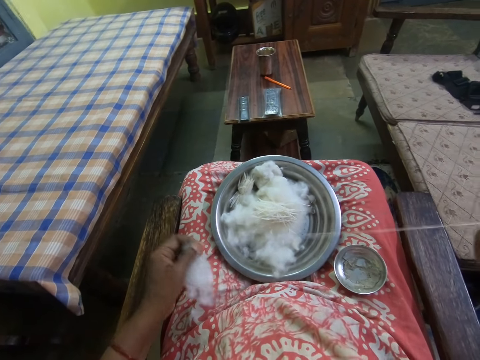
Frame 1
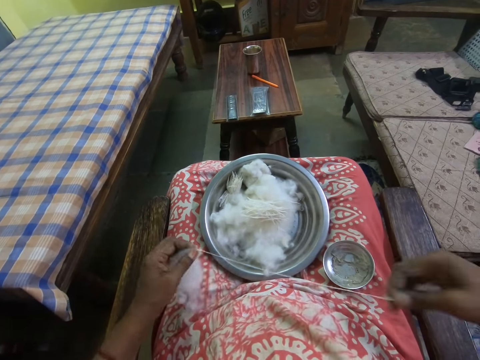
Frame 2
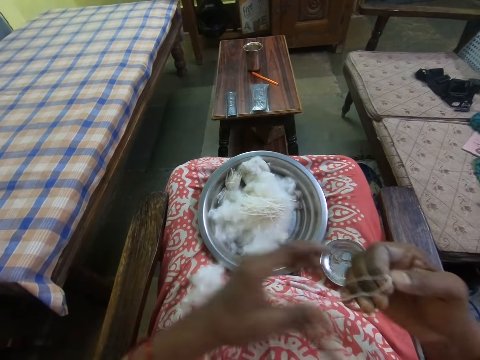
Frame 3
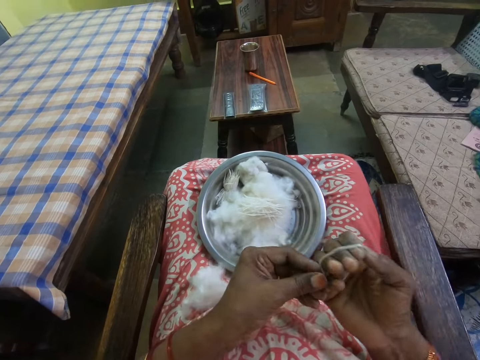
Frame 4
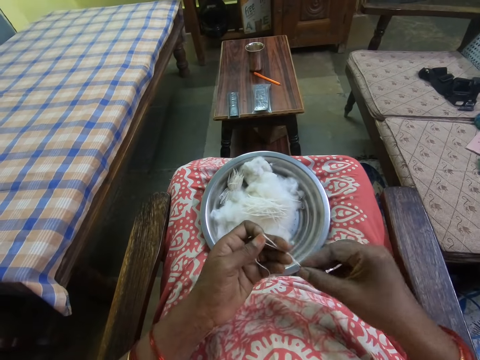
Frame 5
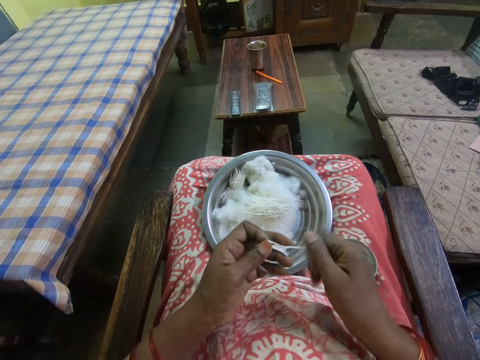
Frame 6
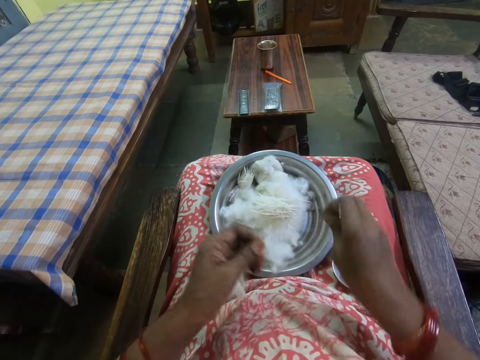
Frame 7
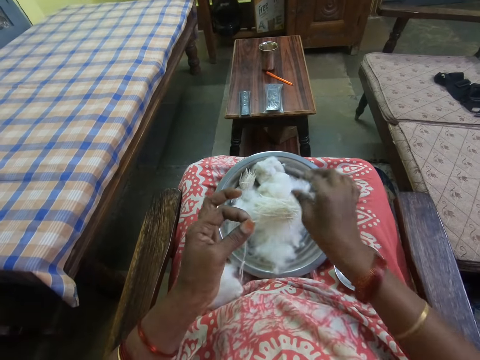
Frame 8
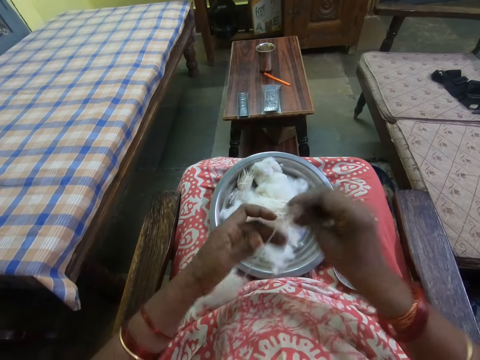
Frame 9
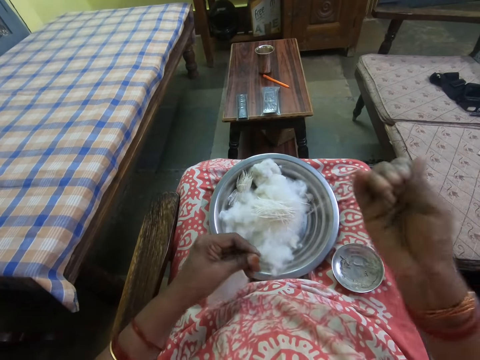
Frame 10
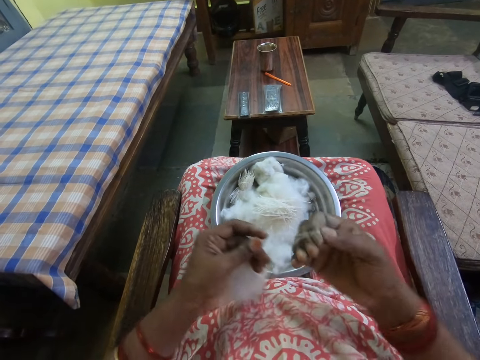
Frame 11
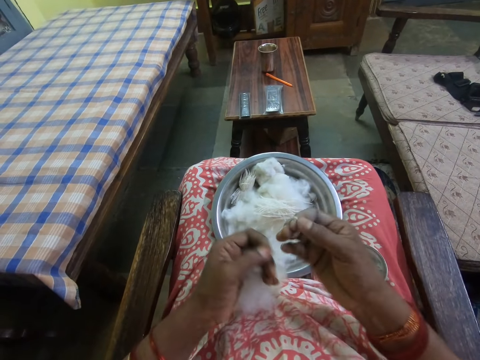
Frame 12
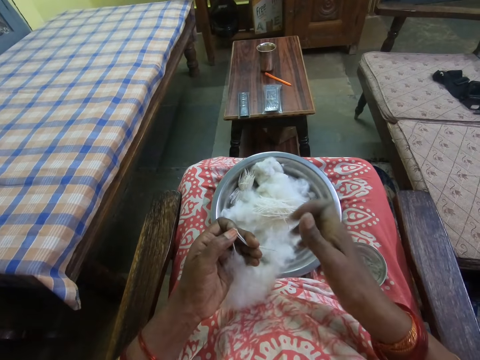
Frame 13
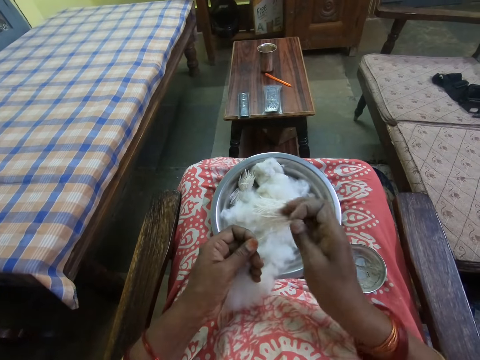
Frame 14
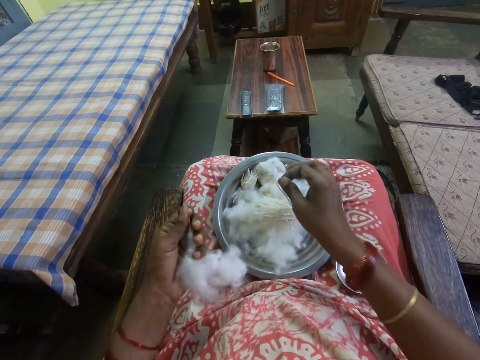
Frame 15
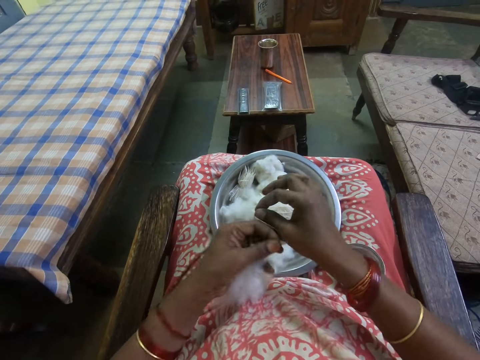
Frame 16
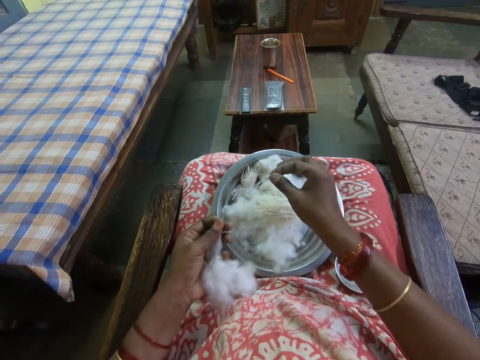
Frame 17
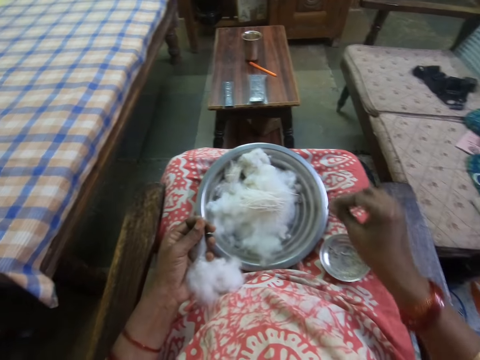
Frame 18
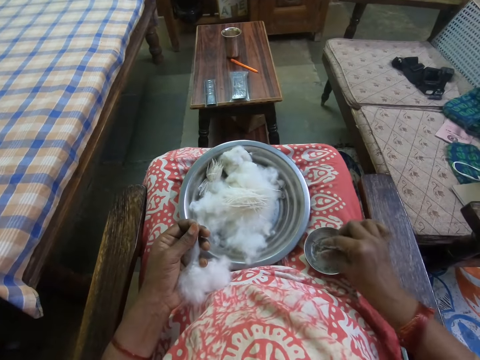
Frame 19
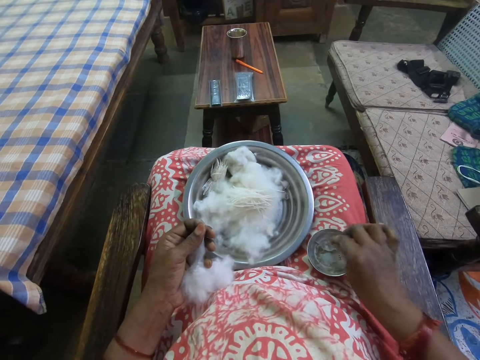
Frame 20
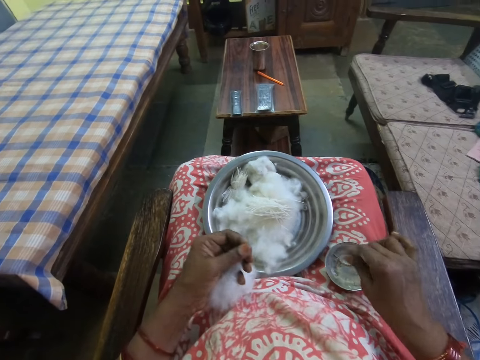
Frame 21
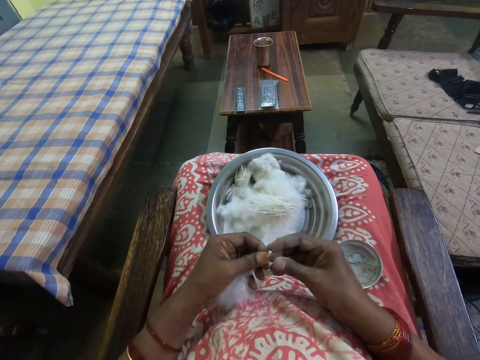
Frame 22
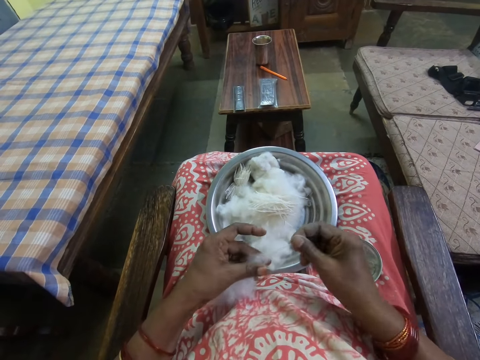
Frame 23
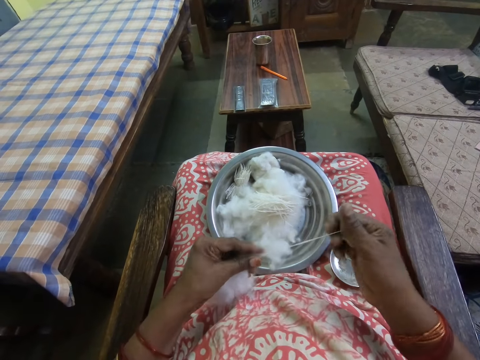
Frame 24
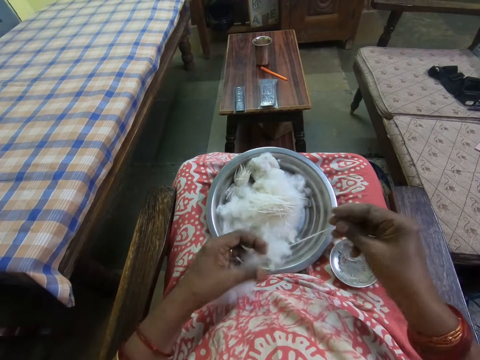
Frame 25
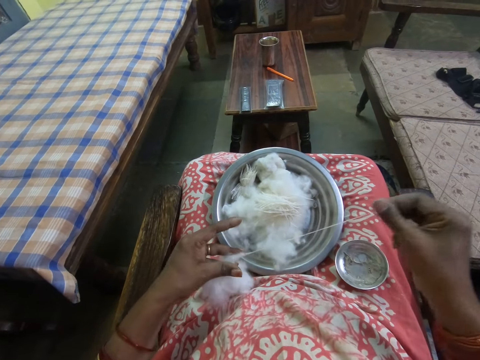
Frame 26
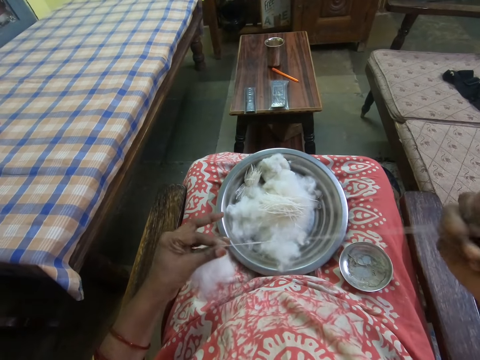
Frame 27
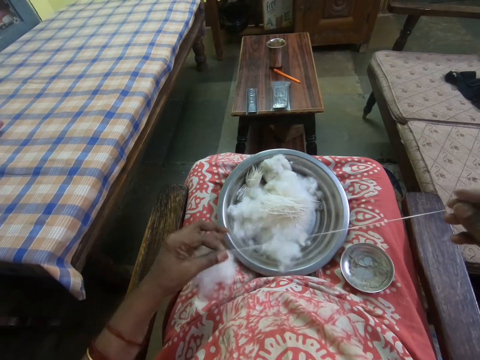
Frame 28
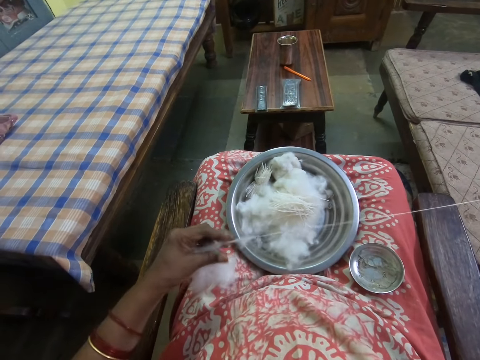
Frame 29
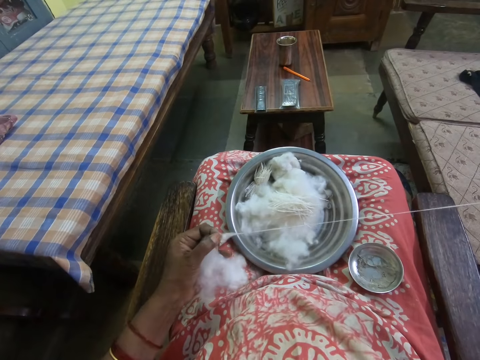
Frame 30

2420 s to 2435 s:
The camera wearer rolls a yarn from the cotton wool with the right hand. They cut a yarn with the right hand. They put a yarn on the cotton wool. They pull a yarn from the cotton wool with the right hand. They roll a yarn from the cotton wool with the right hand. They cut a yarn with the right hand. They put a yarn on the cotton wool. They dip the right hand in the ash. They scoop powder on the bowl. They pull a yarn from the cotton wool with the right hand. They hold the cotton.

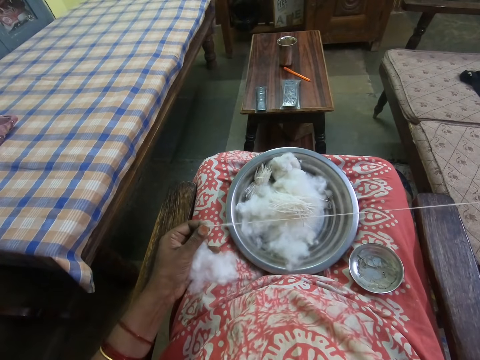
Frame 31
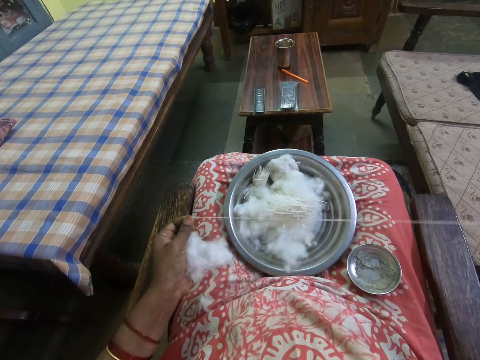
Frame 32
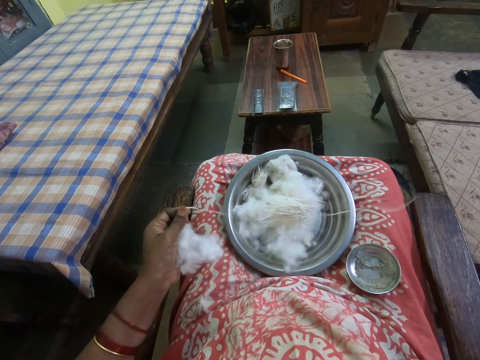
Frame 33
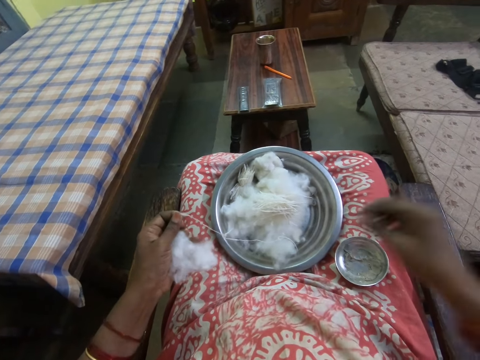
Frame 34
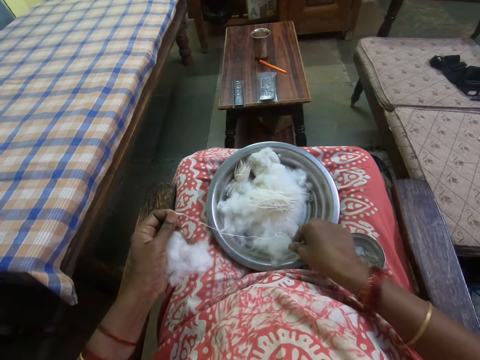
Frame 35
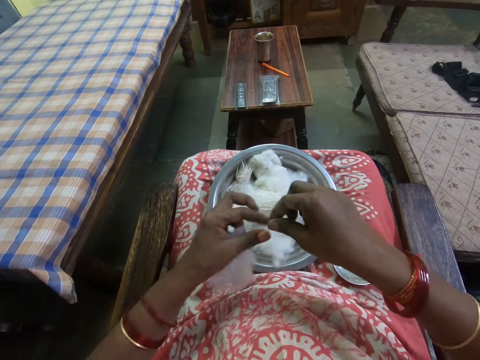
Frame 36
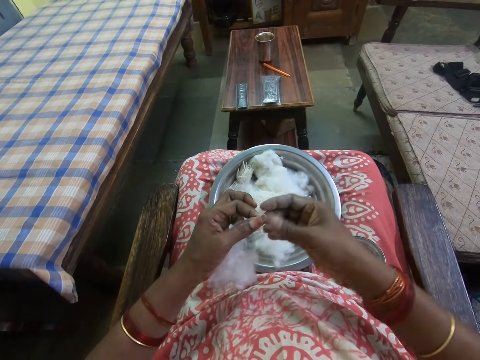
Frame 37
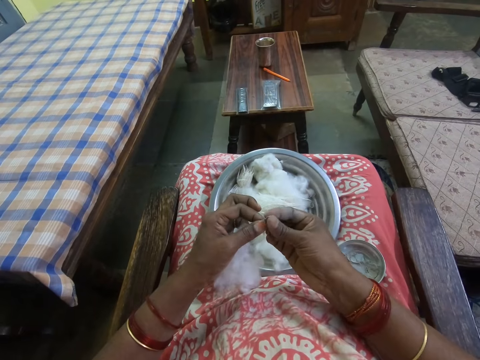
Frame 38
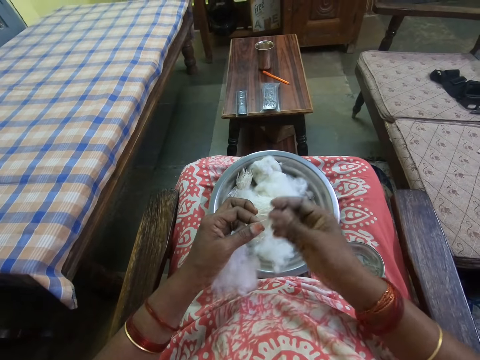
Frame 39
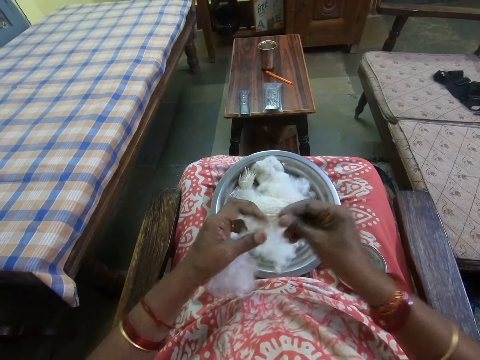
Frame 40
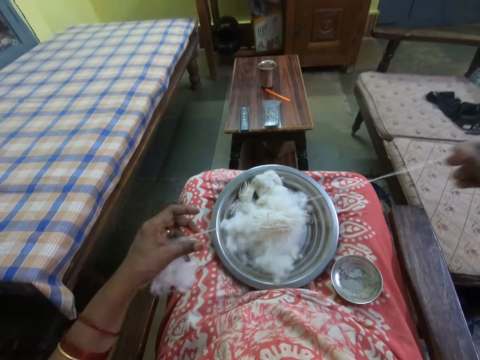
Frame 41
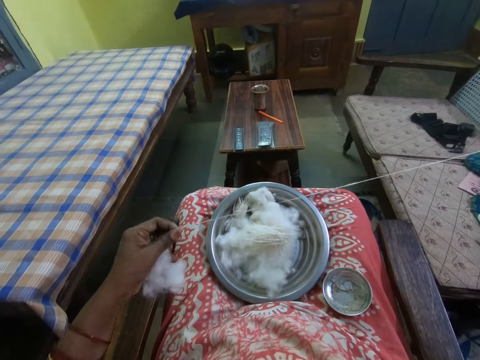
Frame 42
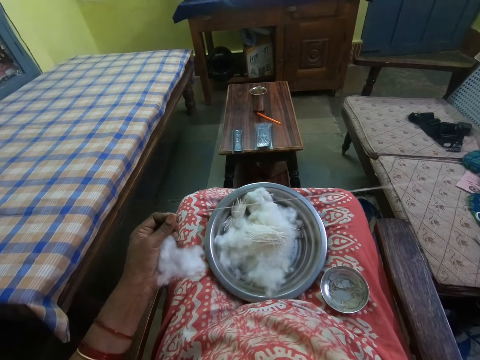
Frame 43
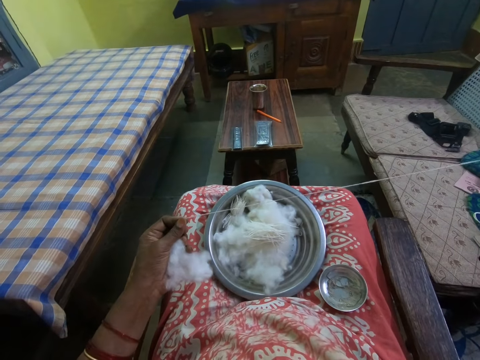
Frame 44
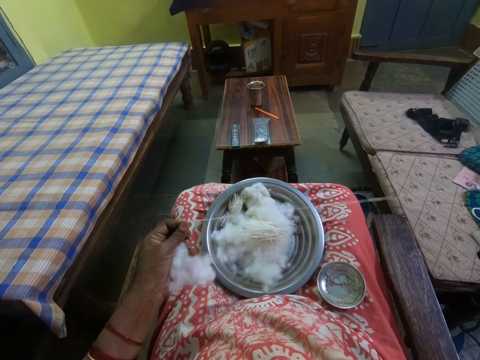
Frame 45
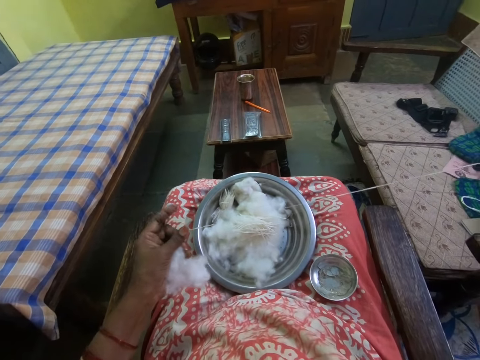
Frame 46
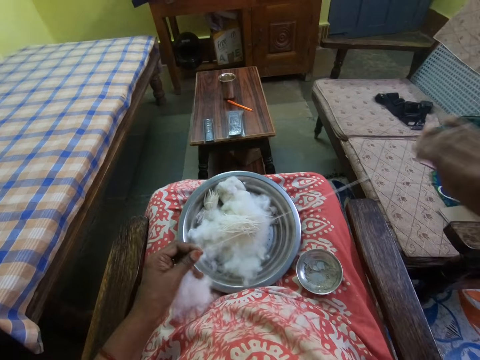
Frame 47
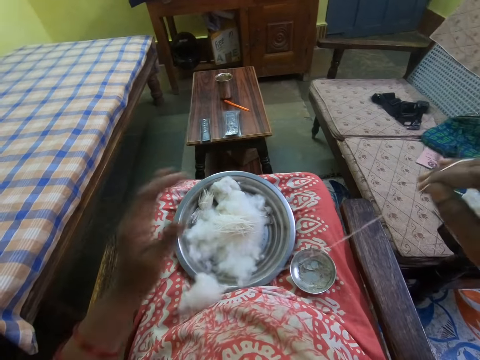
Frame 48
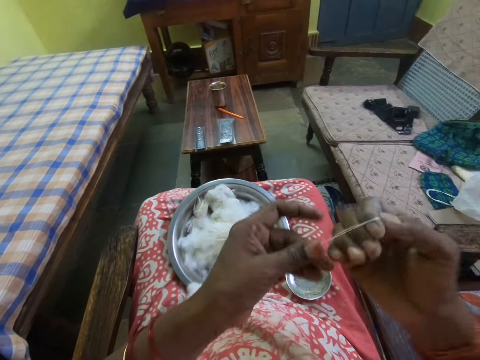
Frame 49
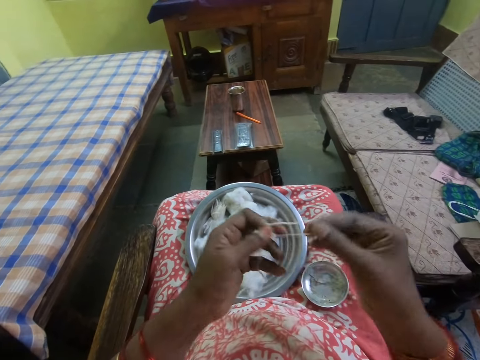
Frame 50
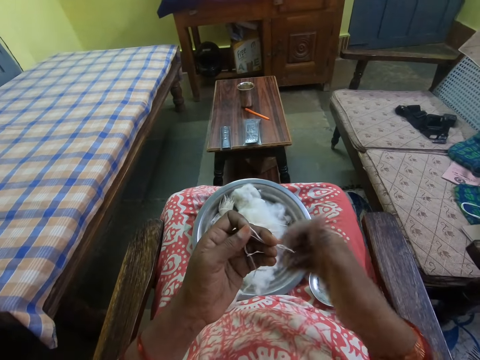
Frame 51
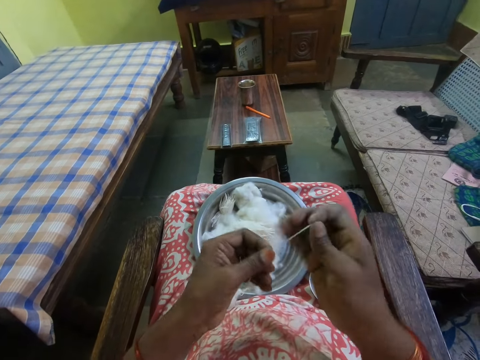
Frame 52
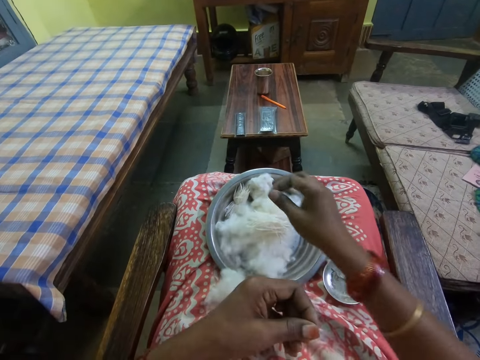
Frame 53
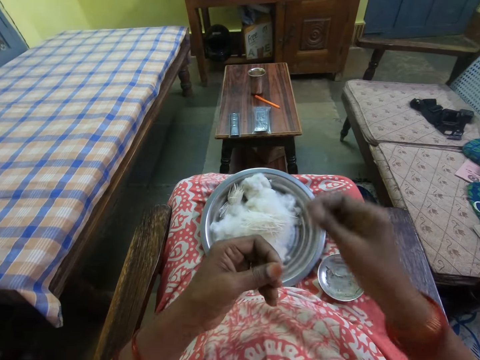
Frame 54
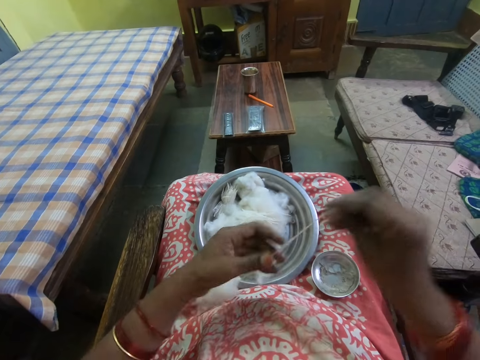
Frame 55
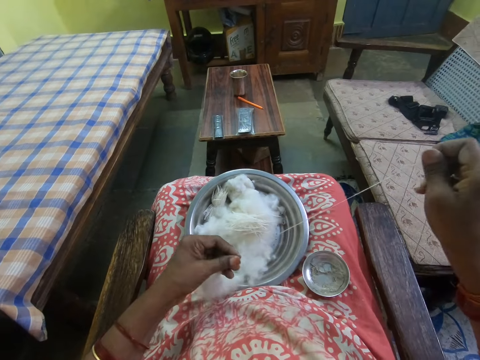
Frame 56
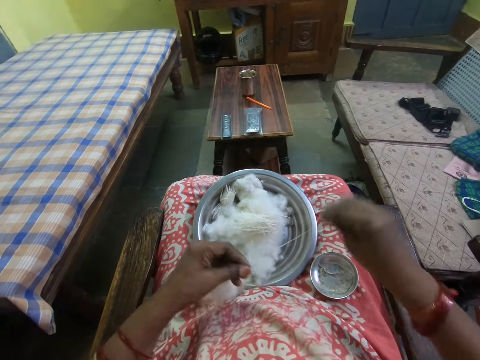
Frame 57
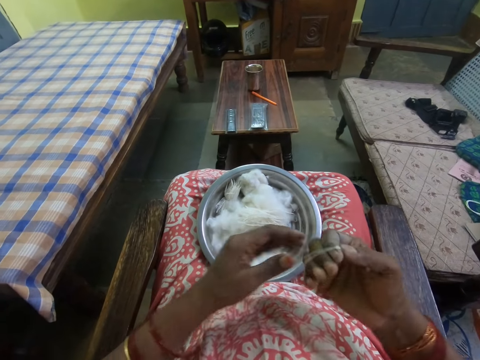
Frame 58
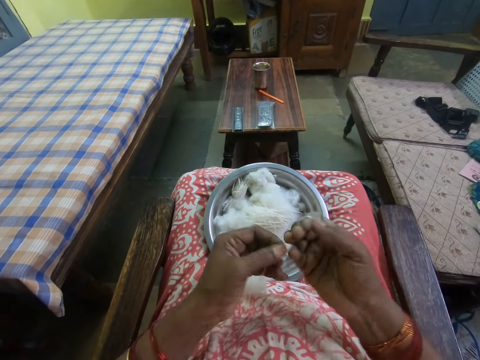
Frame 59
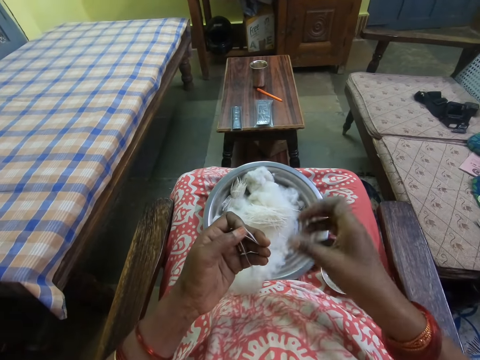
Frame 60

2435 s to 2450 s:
The camera wearer picks a yarn in a bowl of cotton wool. They align the yarn. They pull a yarn from the cotton wool with the right hand. They roll a yarn from the cotton wool with the right hand. They cut the yarn from the cotton wool. They hold the yarn and put the yarn on the cooking pot. They pull the yarn from the cotton wool. They roll the yarn around the right hand, hold the yarn, and fold the yarn.
